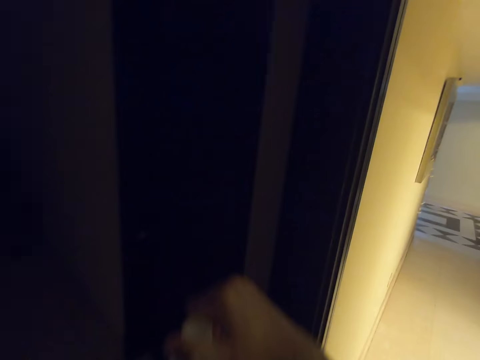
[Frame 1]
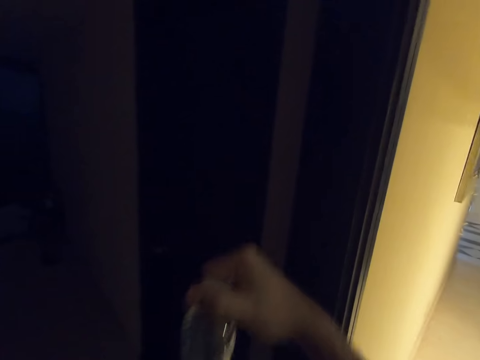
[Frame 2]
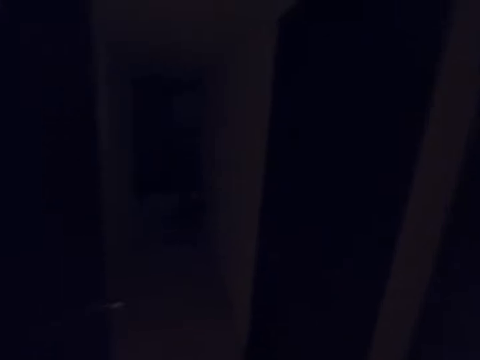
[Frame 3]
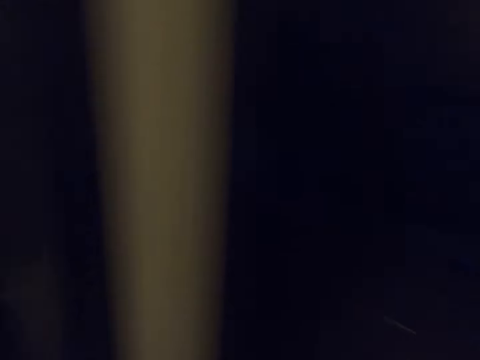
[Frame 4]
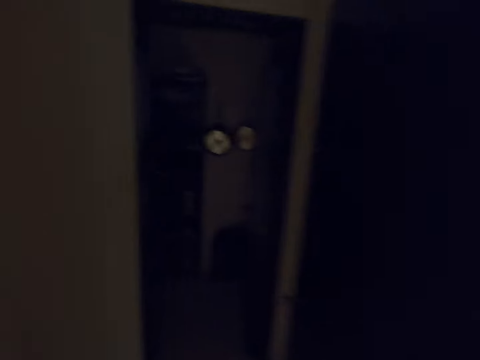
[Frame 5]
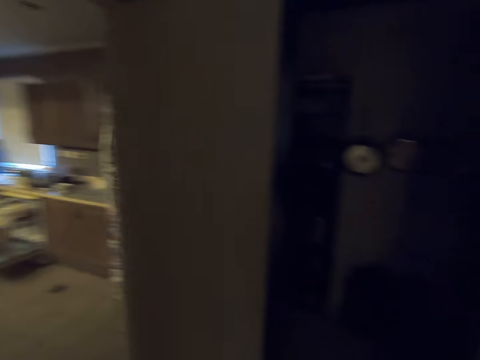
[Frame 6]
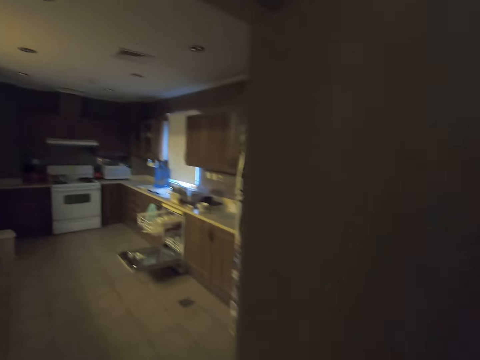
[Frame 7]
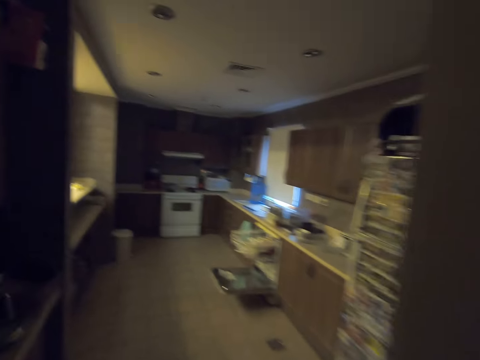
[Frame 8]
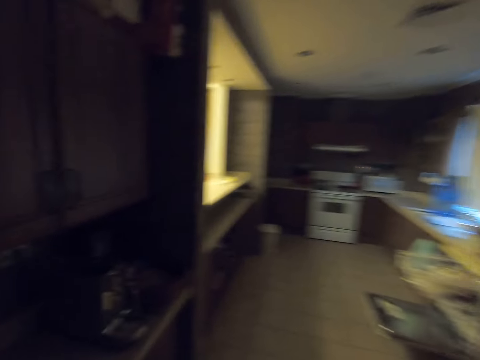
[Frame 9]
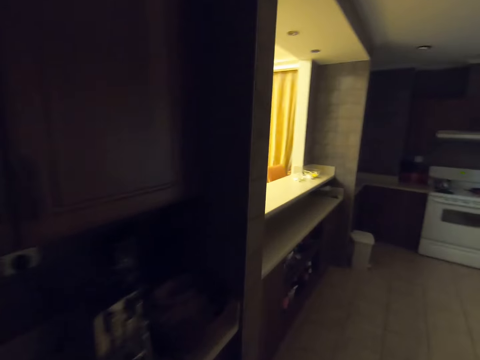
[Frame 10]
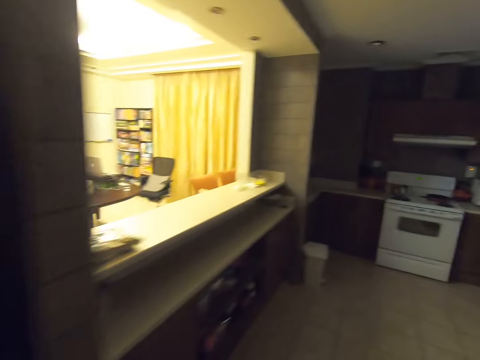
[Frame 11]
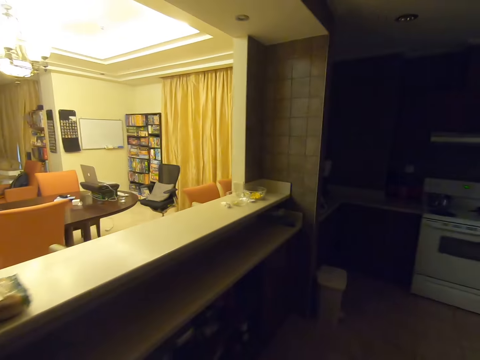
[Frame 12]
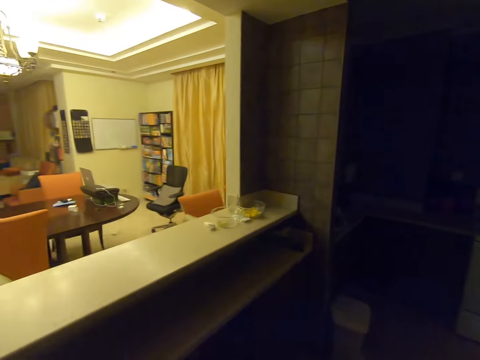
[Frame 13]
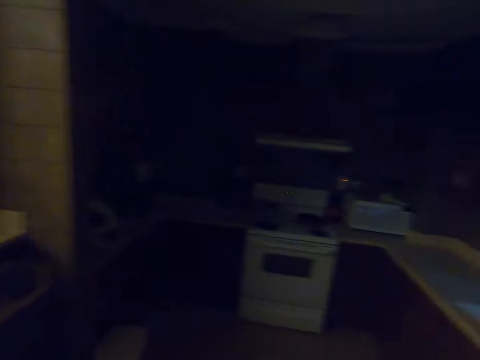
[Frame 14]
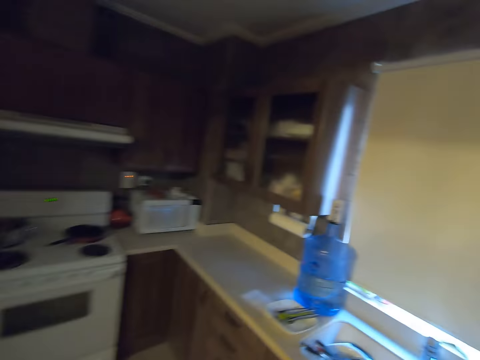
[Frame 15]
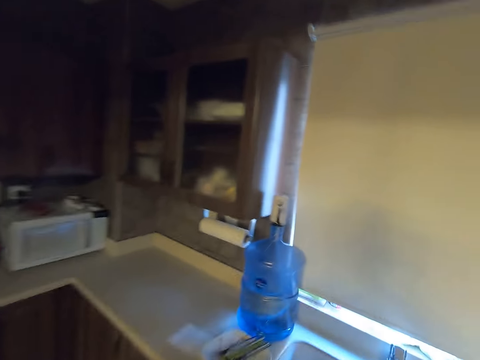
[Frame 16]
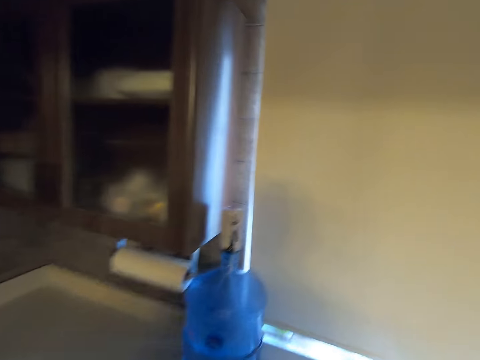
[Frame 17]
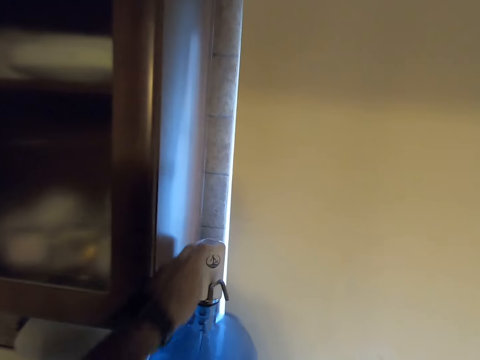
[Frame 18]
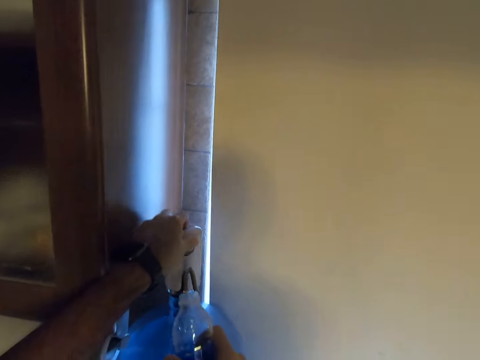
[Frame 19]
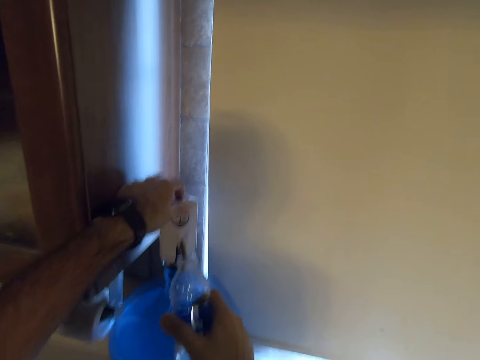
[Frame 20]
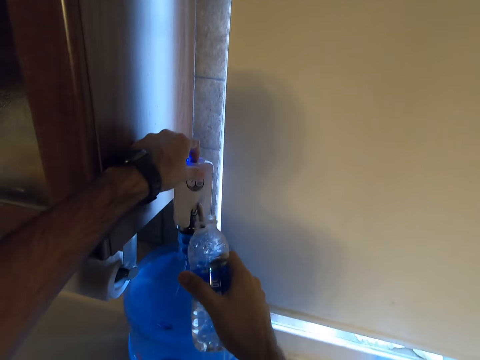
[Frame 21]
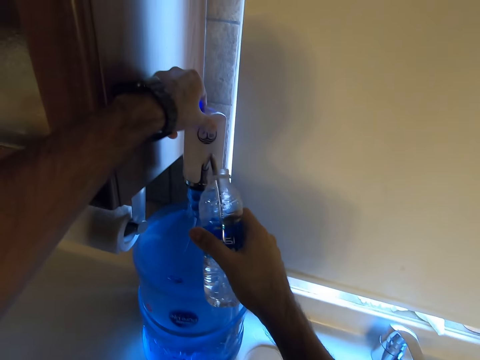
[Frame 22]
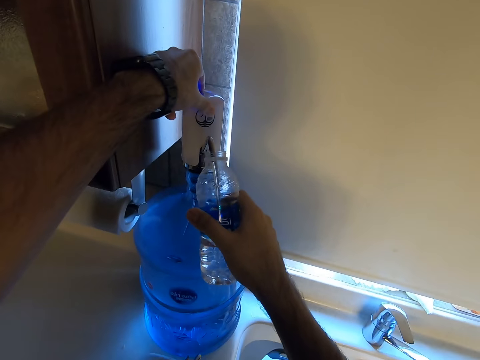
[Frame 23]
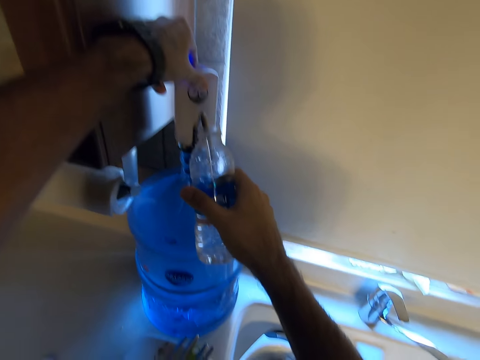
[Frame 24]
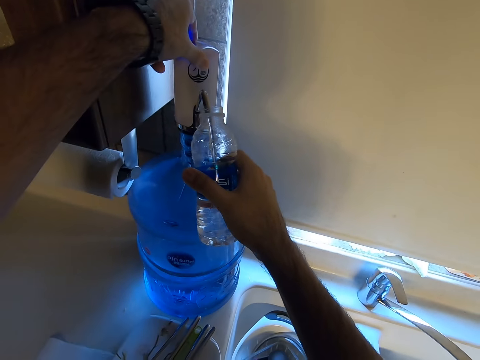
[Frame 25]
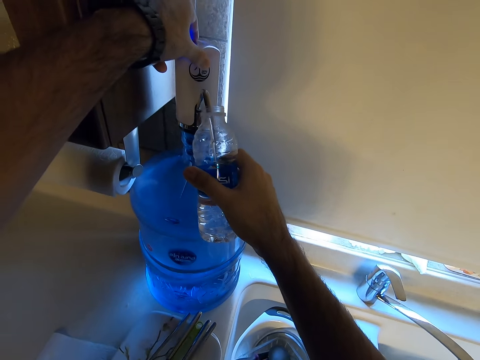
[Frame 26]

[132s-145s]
The camera wearer walks into the kitchen. They fetch the water. They open a bottle tap.

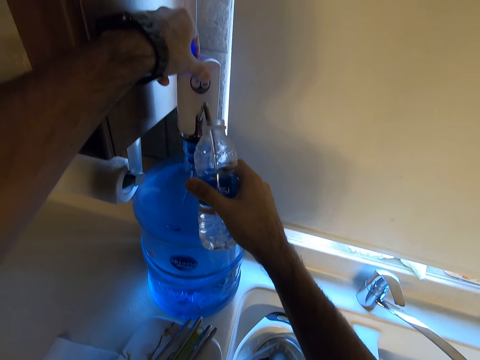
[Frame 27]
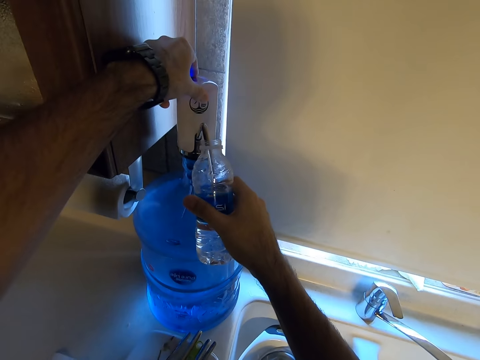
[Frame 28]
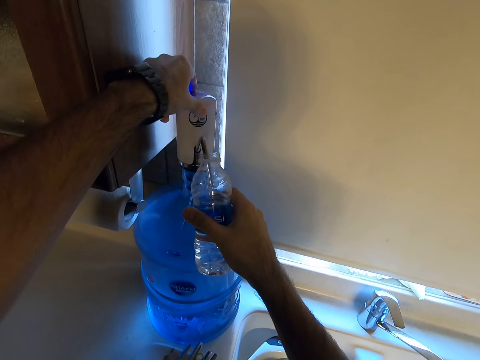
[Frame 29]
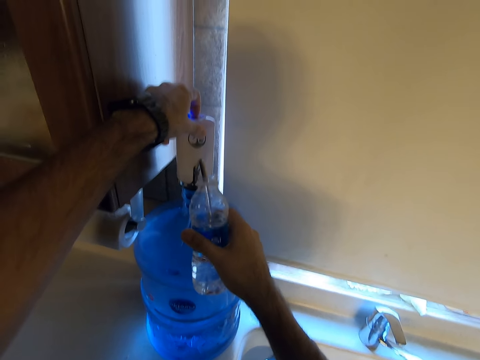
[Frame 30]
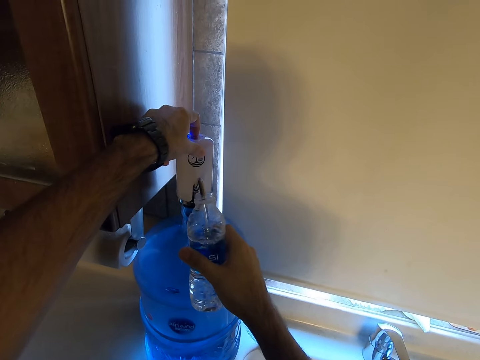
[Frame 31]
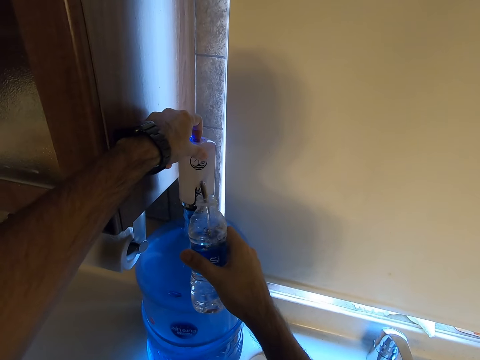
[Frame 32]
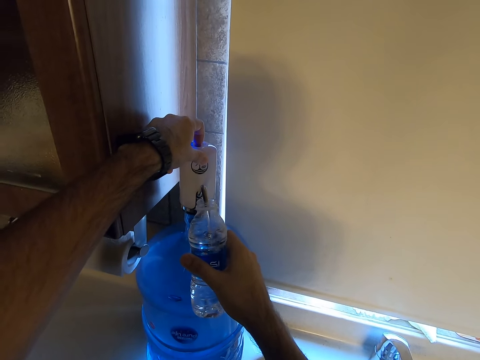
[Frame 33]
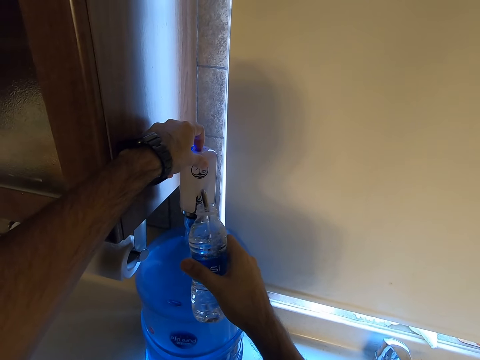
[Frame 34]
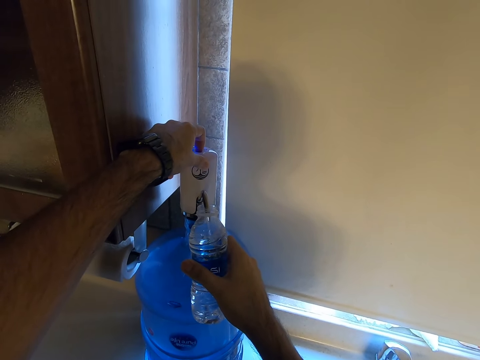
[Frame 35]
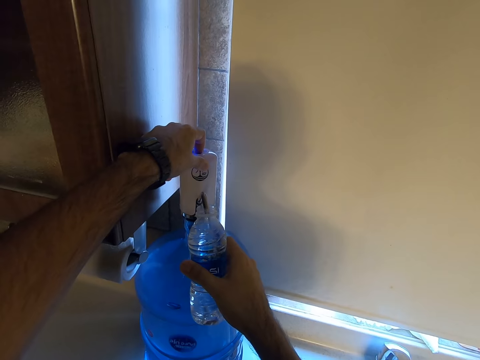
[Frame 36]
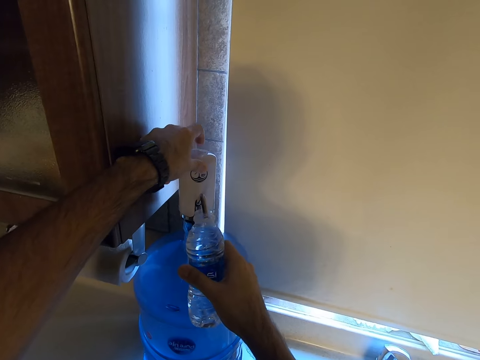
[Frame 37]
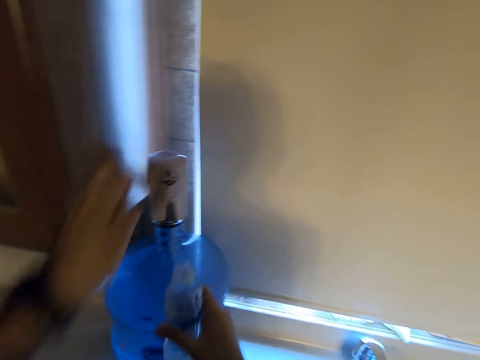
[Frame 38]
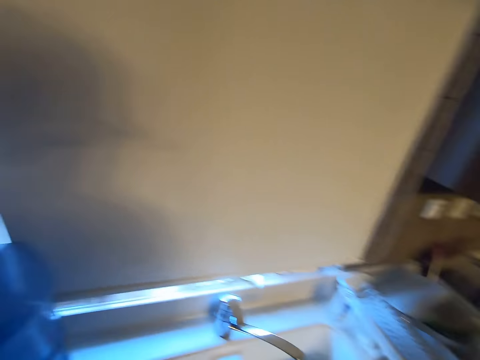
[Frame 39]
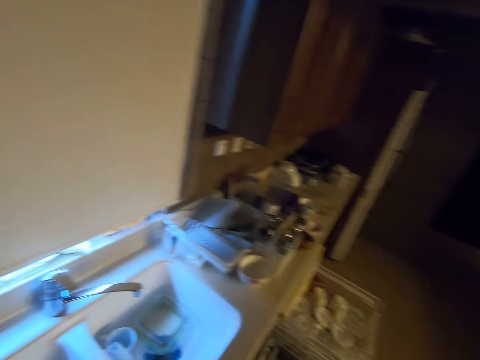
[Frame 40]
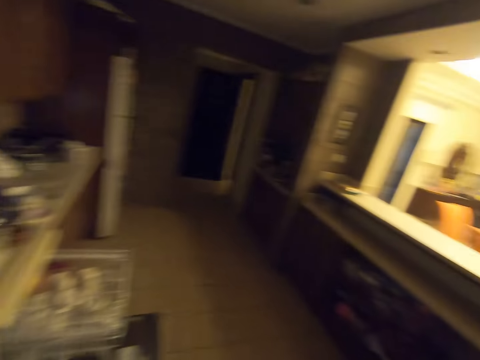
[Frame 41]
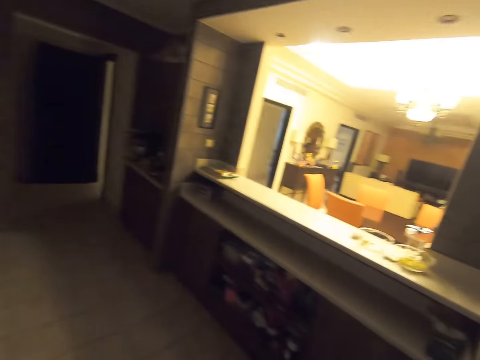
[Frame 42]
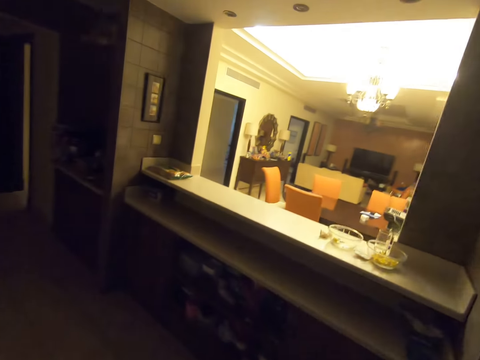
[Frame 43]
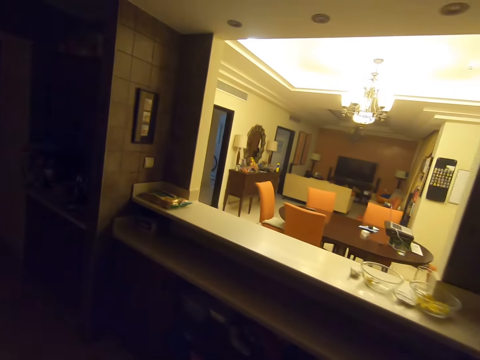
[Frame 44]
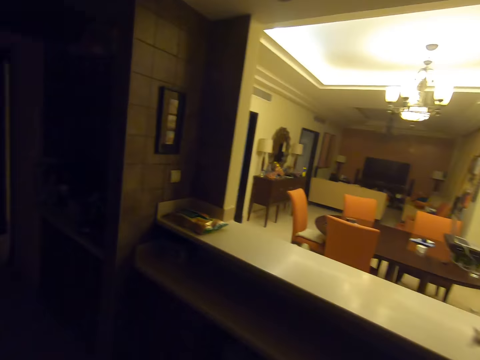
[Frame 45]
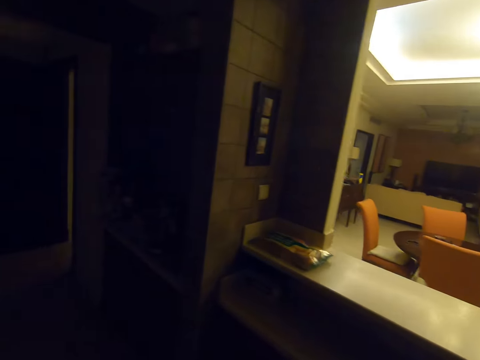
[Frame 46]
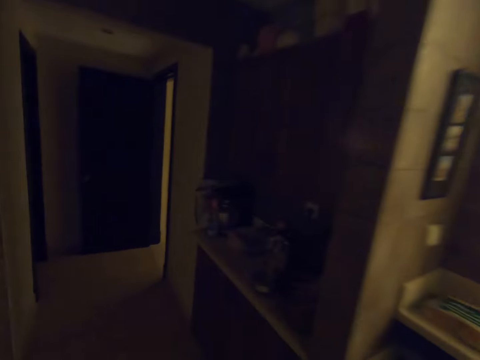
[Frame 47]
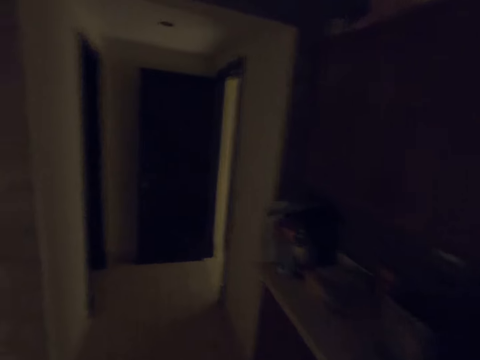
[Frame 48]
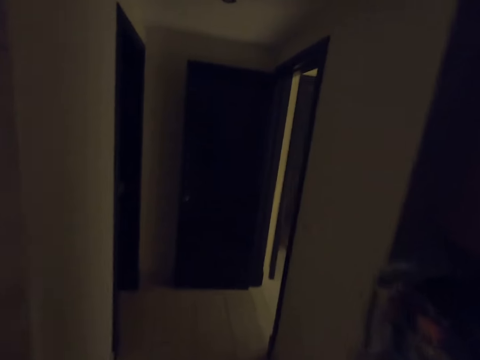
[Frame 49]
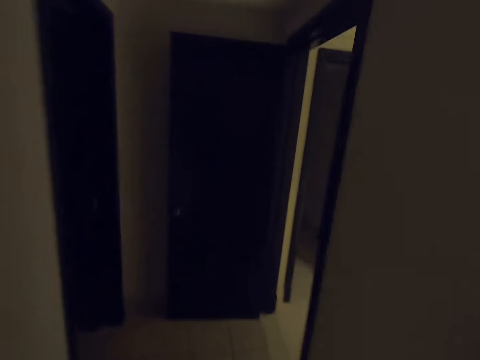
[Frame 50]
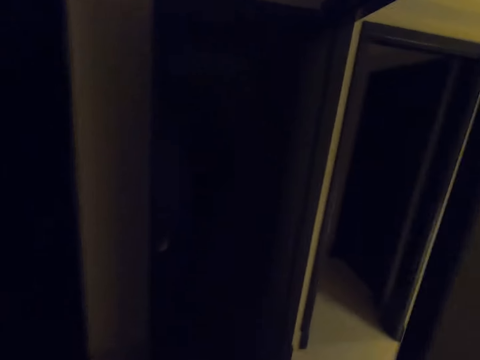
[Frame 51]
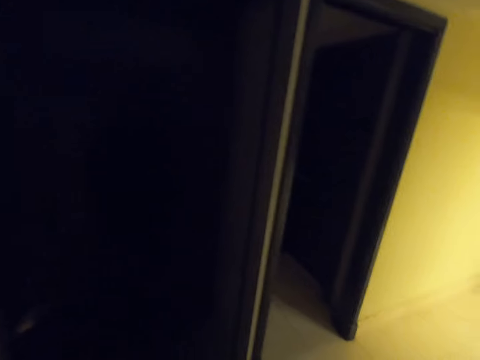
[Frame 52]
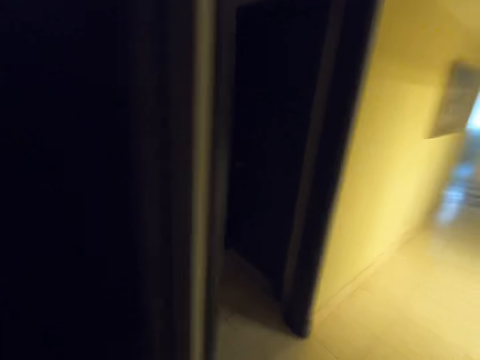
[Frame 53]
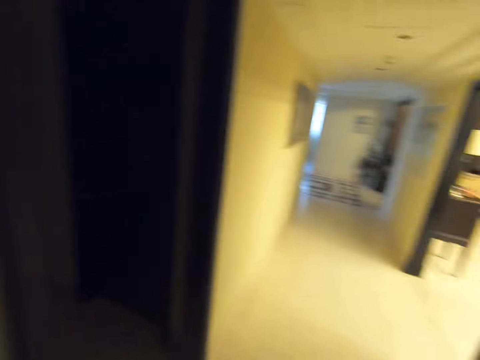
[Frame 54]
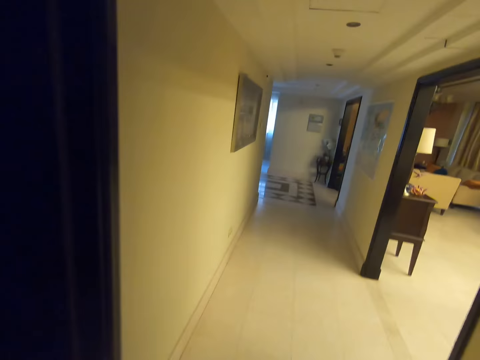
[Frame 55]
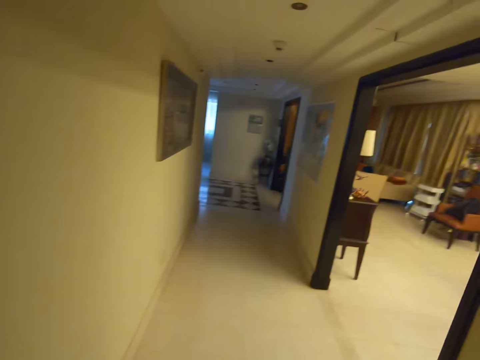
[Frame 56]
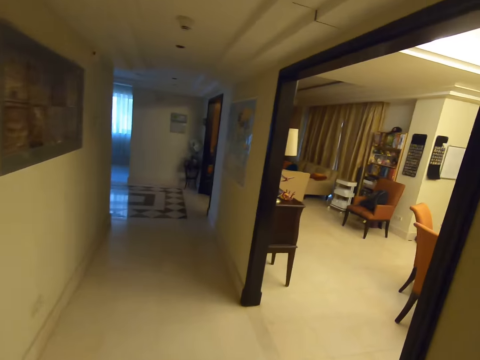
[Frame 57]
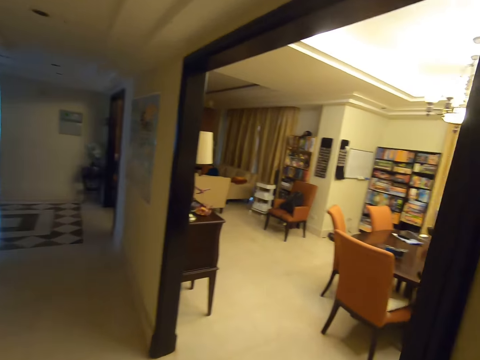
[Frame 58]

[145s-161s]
The camera wearer puts water in a bottle. They walk. They walk out of the kitchen.
